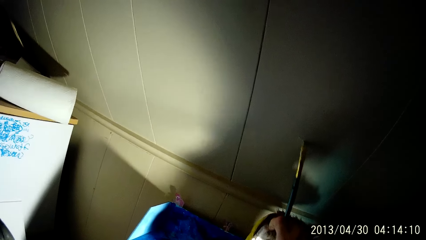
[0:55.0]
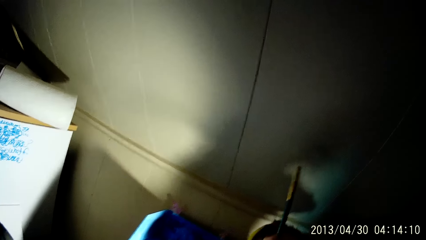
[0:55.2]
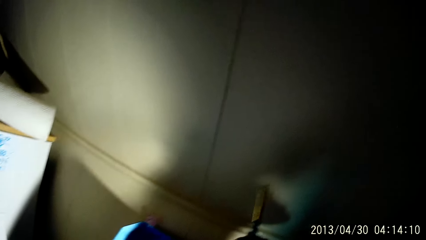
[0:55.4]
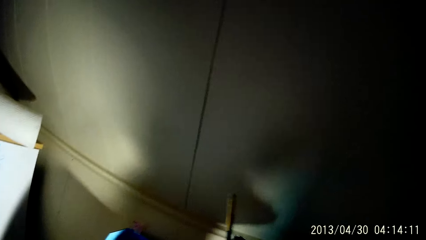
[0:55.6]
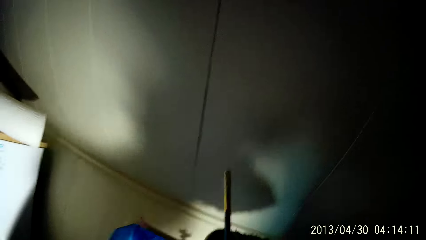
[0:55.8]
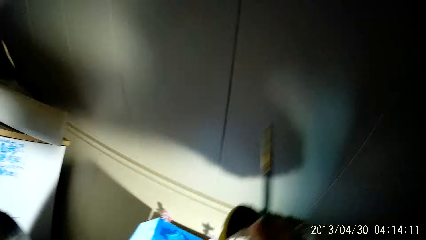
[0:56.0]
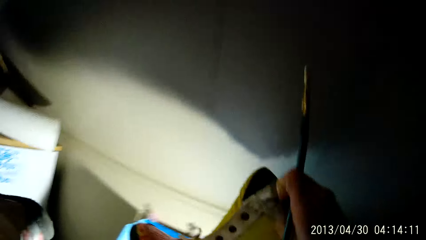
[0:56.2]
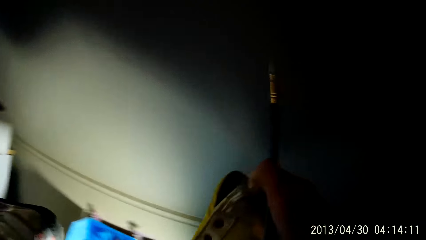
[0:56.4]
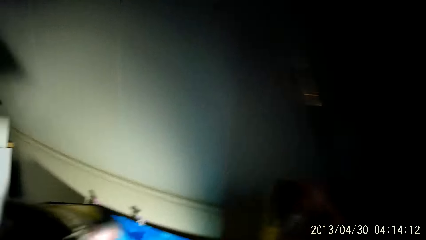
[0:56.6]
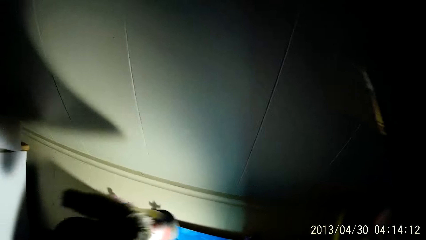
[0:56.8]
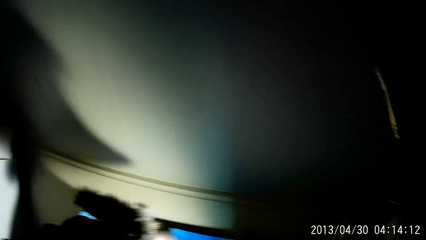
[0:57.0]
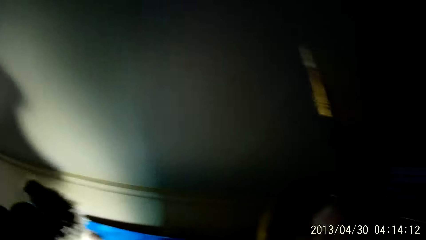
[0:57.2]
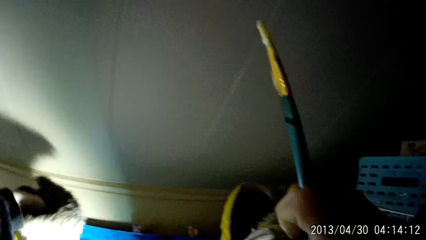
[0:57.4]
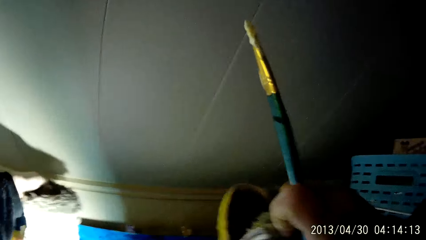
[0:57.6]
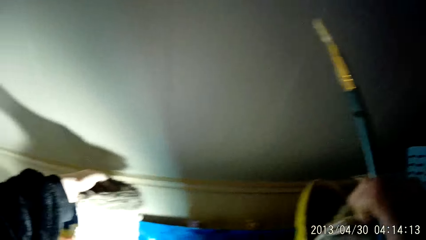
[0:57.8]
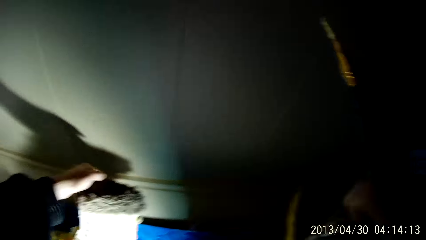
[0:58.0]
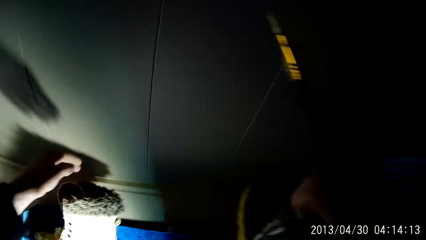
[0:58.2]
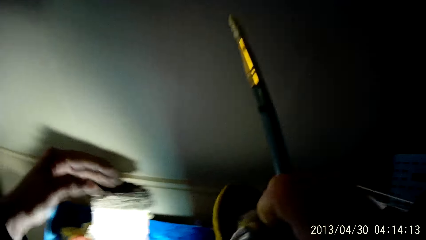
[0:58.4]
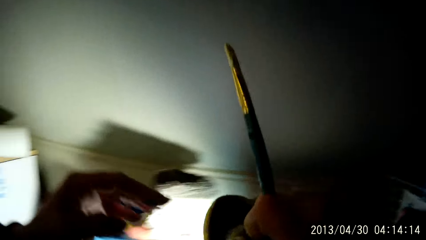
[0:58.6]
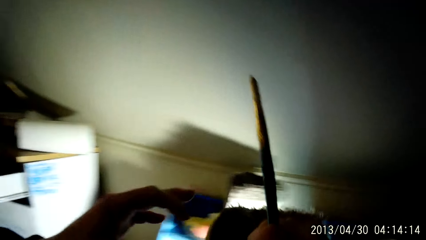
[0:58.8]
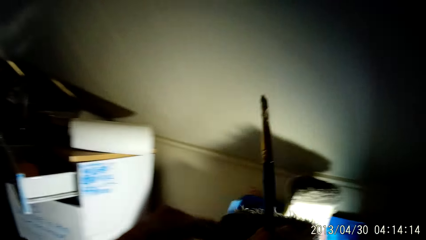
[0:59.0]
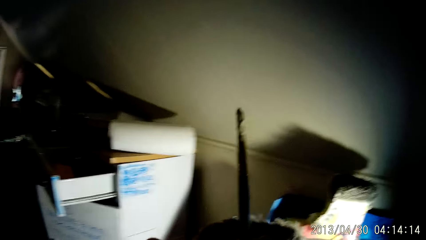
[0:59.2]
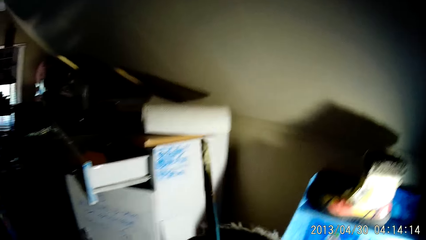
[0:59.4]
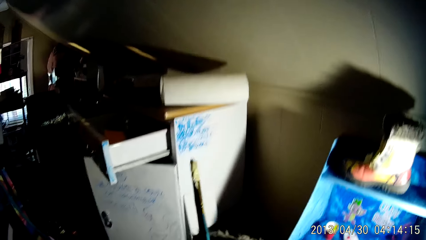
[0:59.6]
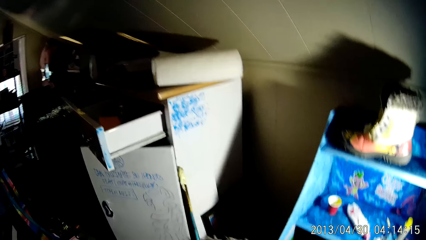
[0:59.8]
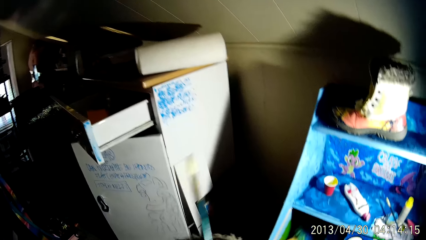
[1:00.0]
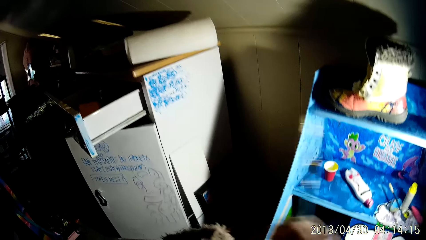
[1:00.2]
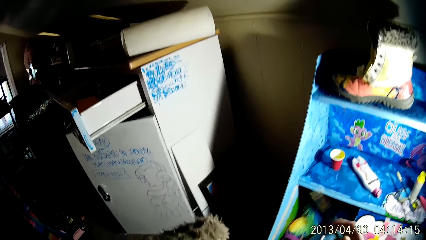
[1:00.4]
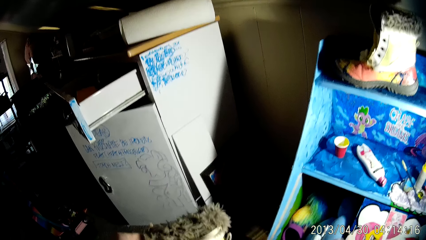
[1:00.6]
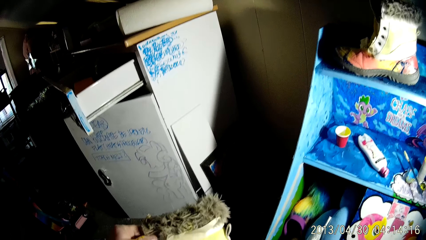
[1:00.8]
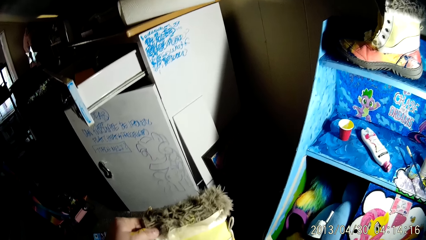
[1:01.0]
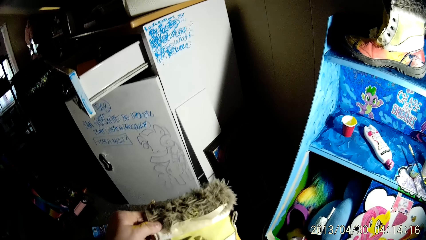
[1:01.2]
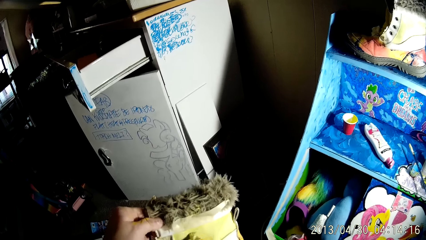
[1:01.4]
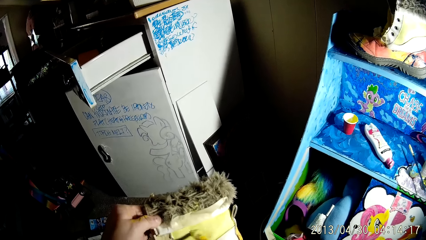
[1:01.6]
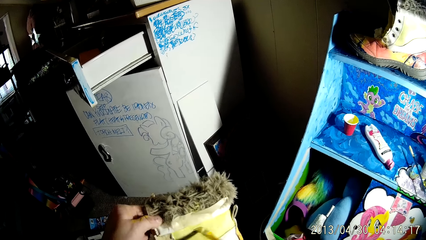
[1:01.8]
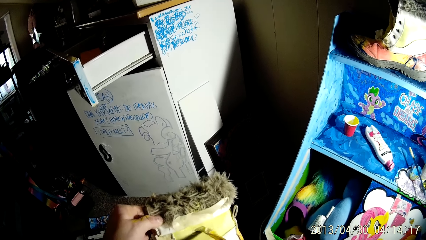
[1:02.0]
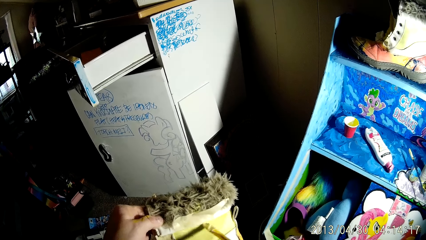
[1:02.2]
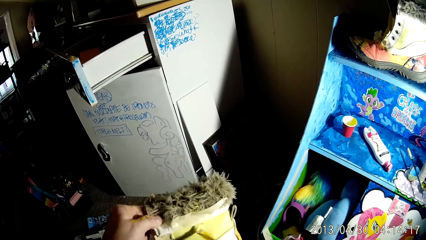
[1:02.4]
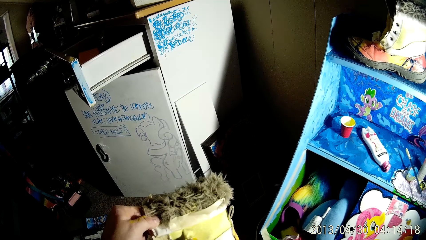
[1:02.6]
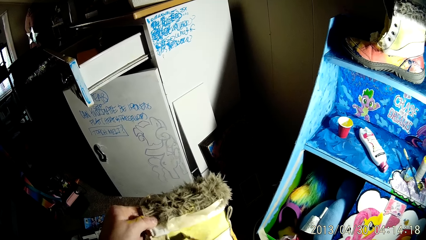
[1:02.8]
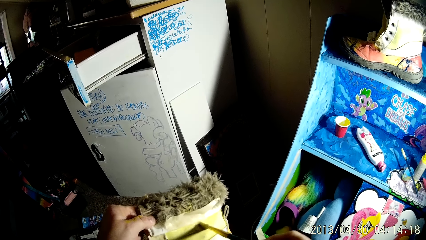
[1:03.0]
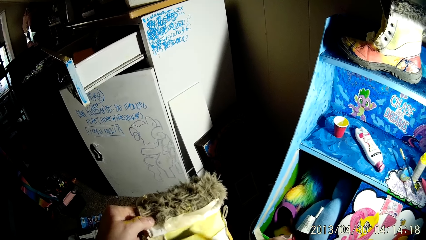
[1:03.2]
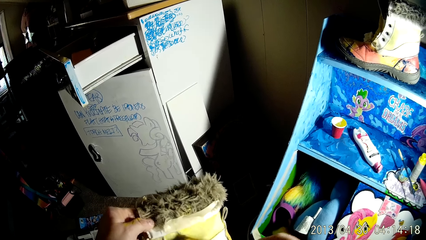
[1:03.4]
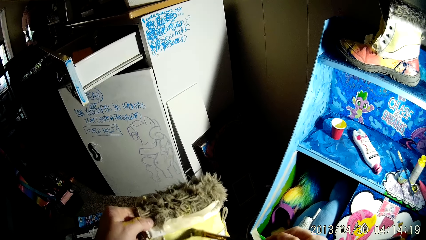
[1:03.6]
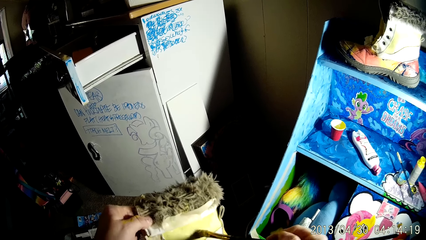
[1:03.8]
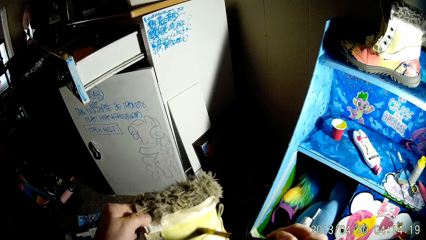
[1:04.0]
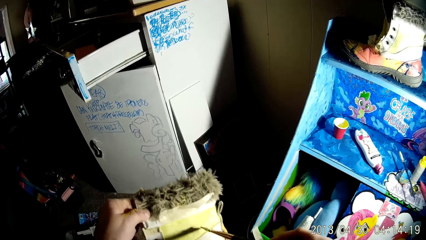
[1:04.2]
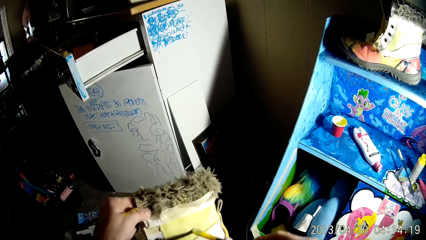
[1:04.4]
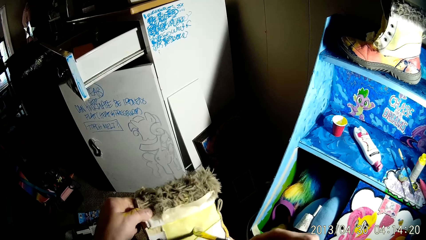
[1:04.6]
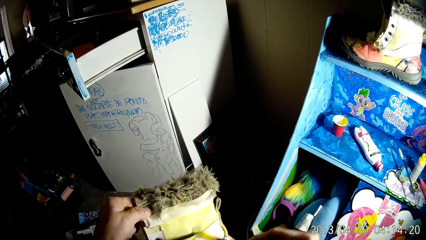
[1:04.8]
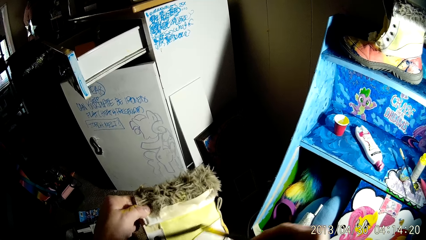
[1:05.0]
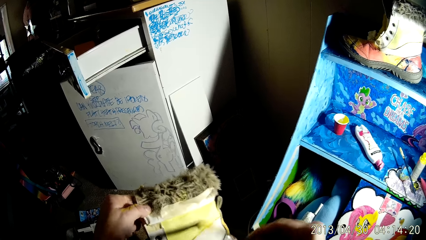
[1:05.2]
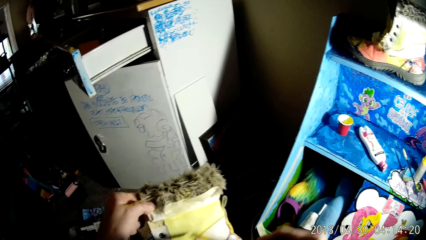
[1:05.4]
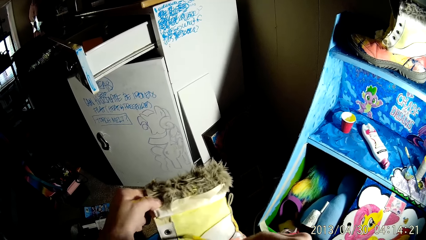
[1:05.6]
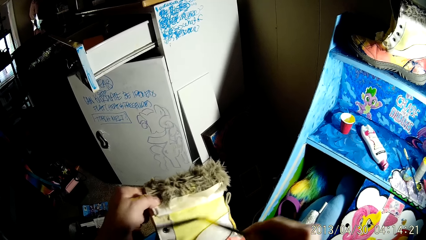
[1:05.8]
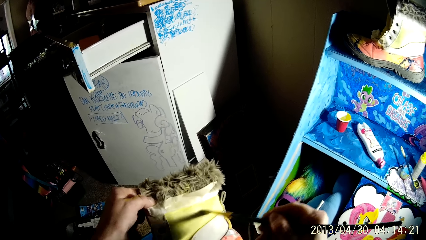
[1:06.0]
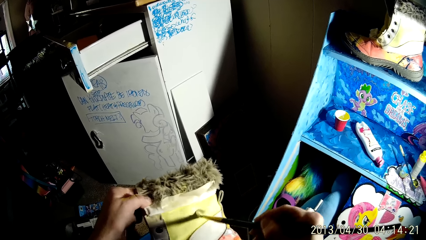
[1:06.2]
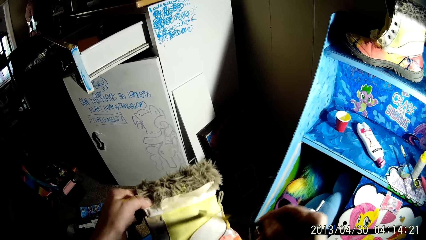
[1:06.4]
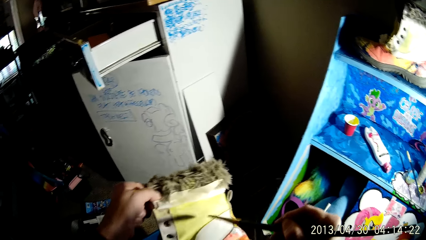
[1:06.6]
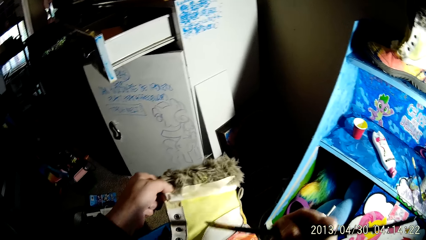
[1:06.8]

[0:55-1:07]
The camera wearer touches the boot. He picks up the boot from a shelf with his right hand. He holds the boot in his right hand. He carries the boot. He places the boot in his left hand on the shelf. He transfers the boot in his right hand to his left hand. He paints the boot with the brush in his right hand.

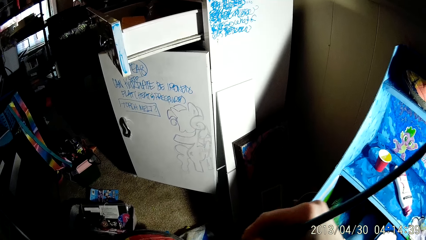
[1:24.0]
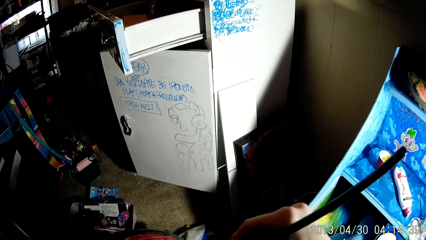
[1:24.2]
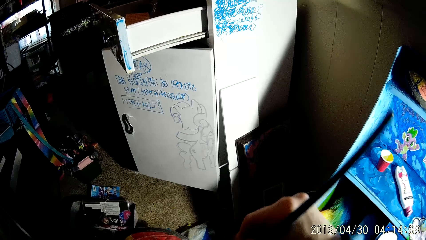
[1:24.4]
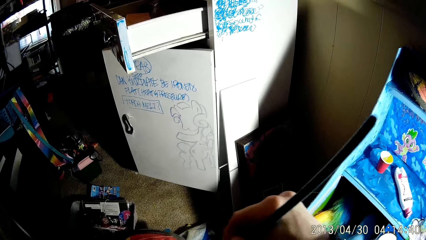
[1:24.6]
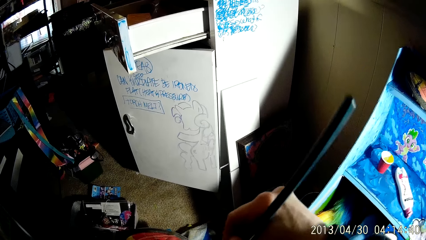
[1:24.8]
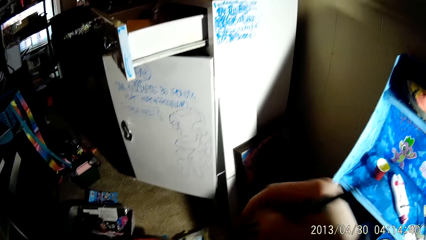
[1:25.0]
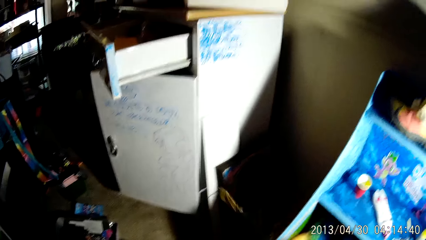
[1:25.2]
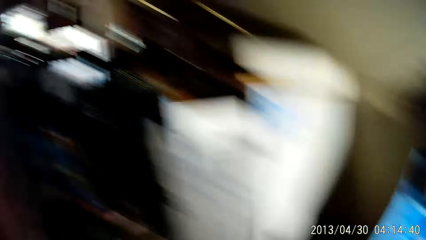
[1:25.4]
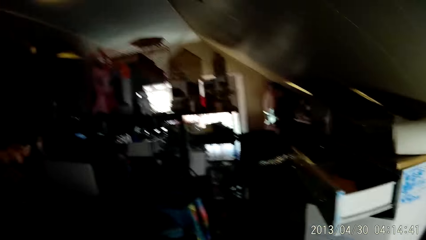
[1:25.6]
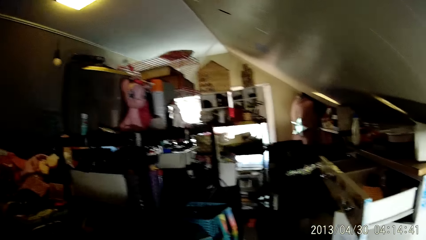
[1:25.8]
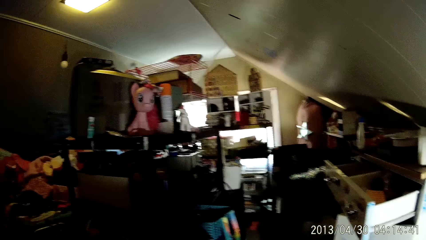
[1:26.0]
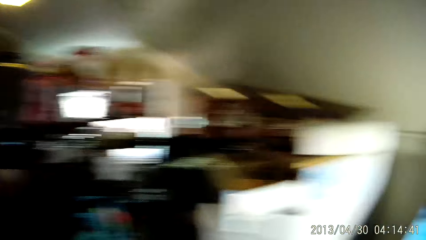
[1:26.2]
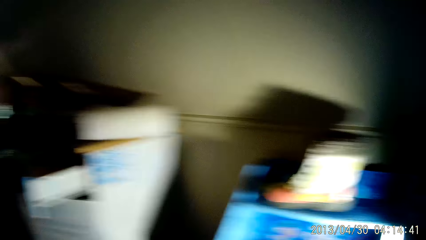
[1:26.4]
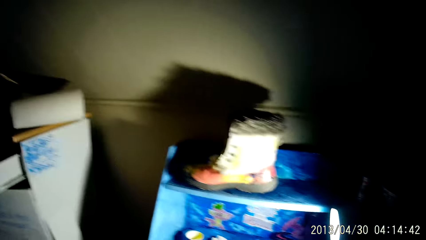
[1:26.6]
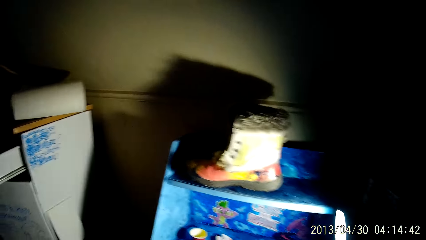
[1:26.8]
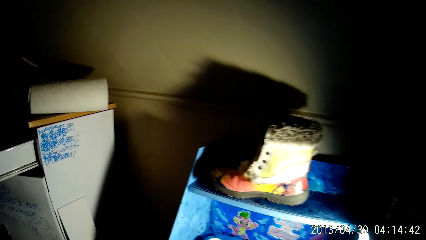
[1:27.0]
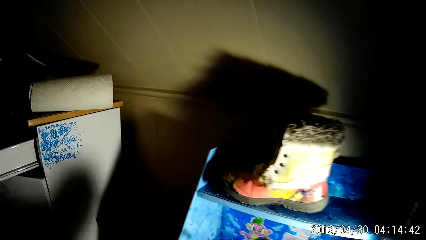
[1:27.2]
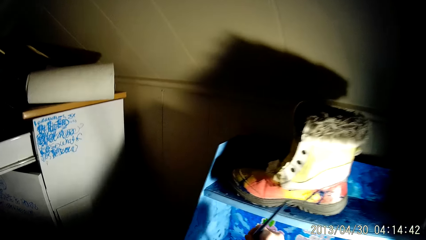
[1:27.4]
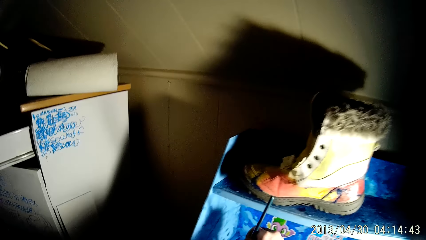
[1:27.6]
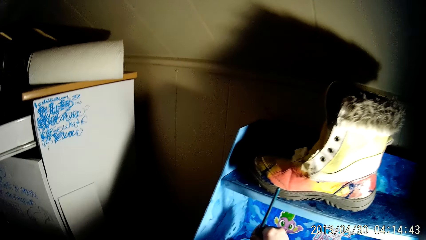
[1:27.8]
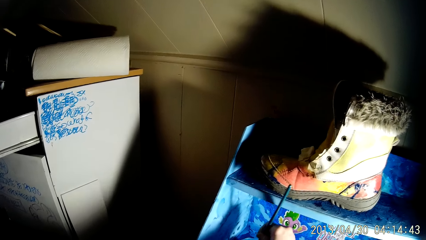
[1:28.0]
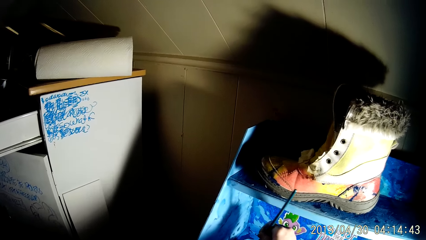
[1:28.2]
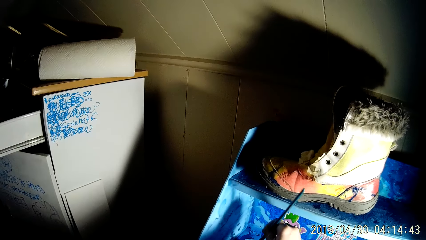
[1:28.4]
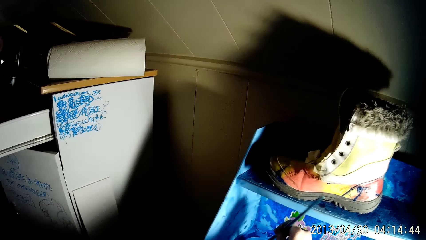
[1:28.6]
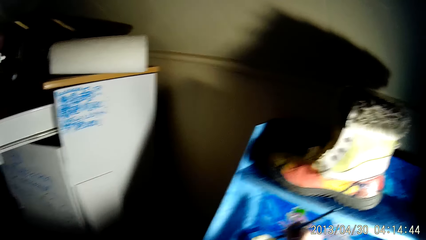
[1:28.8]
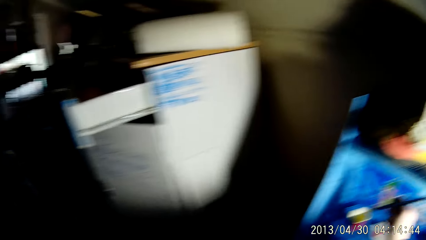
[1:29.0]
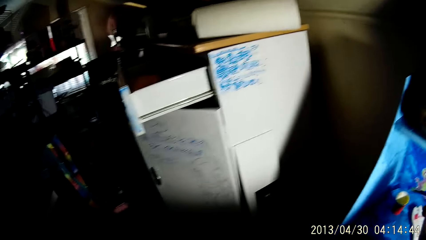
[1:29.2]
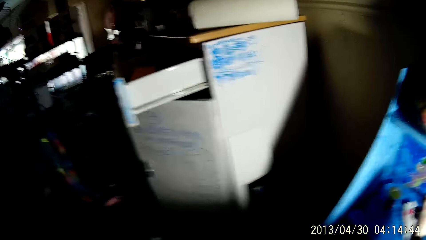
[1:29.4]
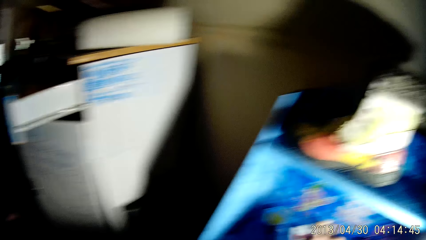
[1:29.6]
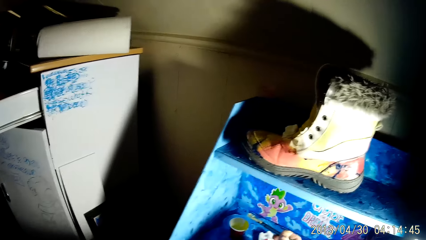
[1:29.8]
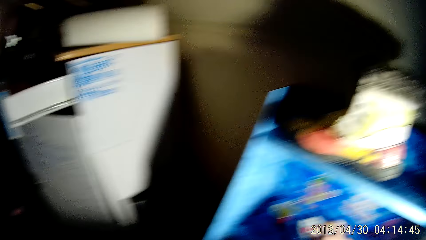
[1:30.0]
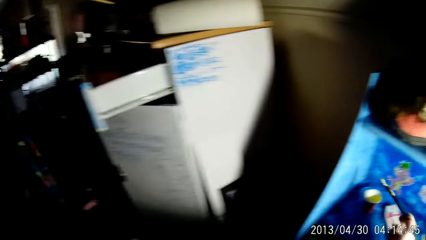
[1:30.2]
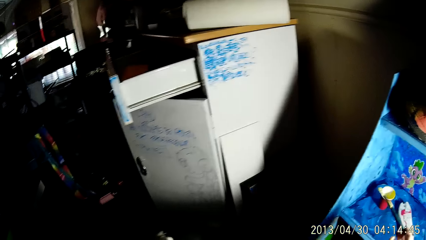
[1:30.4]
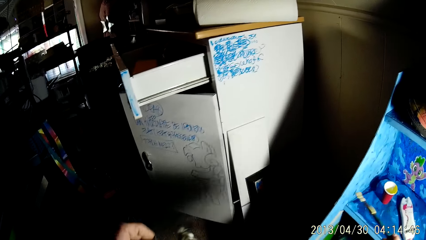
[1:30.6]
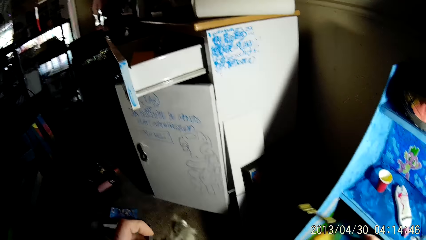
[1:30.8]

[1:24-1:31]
The camera wearer looks around the house. They paint the boot with the brush. They dip the brush into a cup of paint on the shelf.
